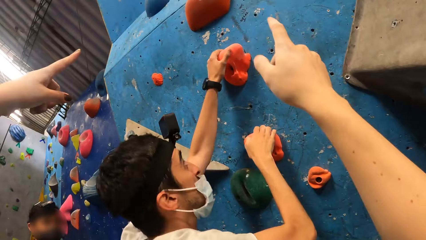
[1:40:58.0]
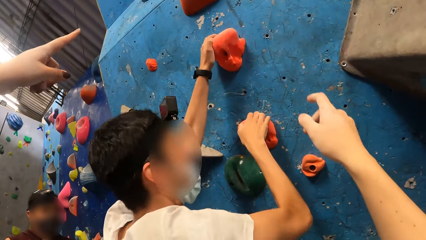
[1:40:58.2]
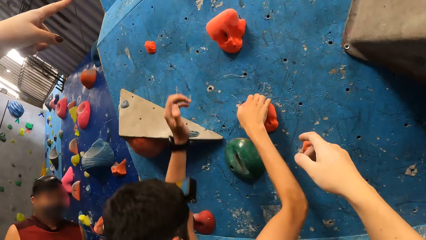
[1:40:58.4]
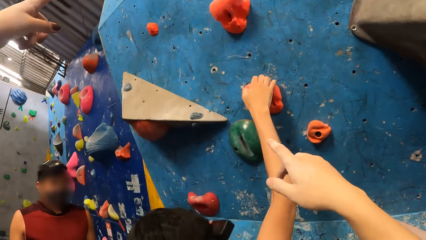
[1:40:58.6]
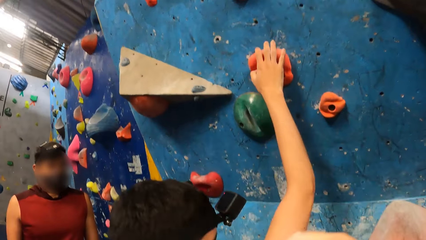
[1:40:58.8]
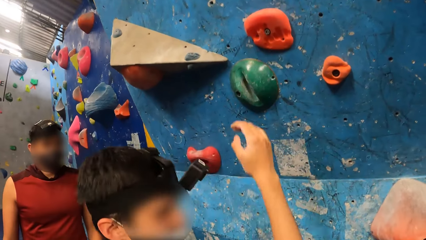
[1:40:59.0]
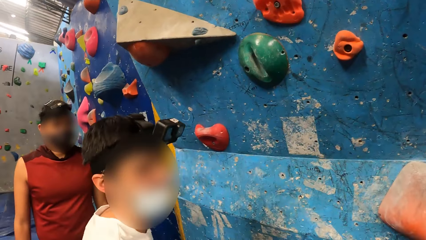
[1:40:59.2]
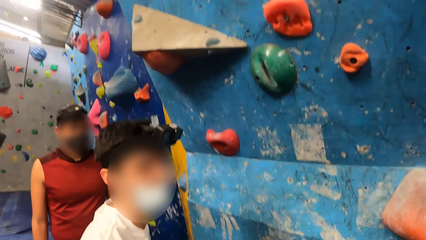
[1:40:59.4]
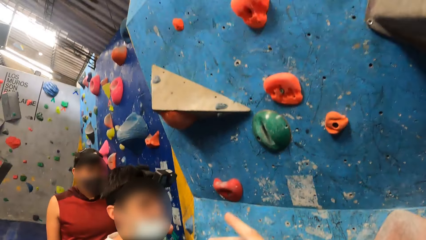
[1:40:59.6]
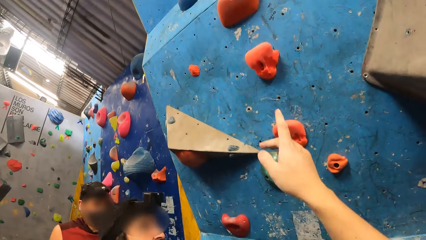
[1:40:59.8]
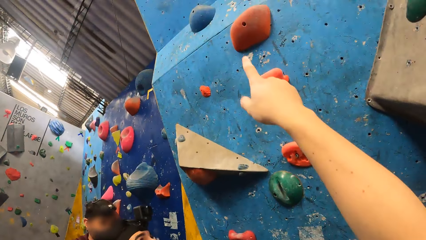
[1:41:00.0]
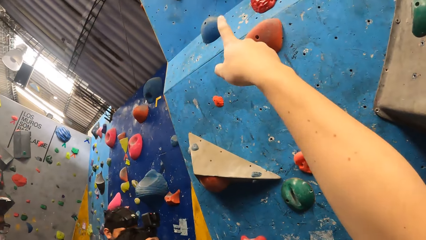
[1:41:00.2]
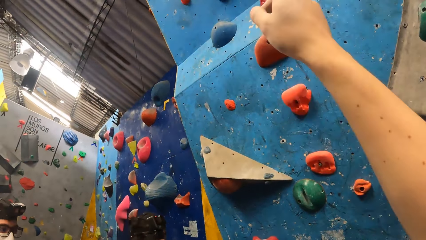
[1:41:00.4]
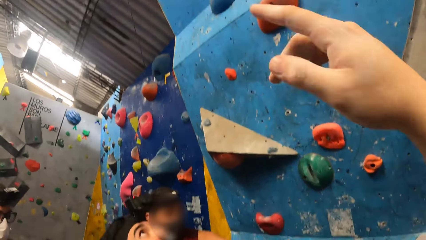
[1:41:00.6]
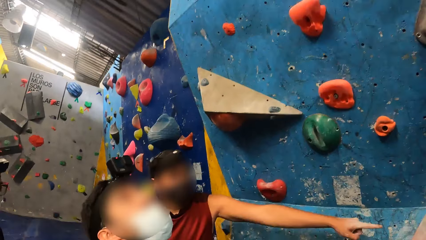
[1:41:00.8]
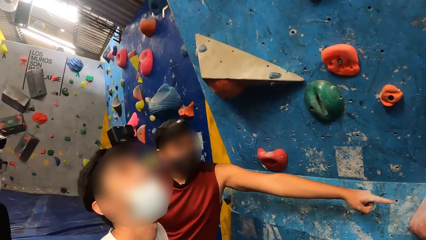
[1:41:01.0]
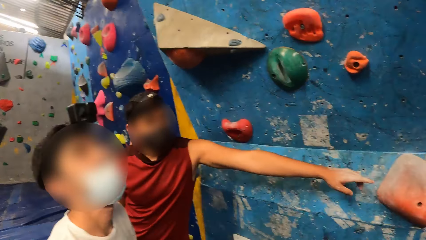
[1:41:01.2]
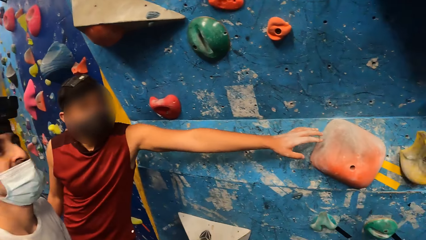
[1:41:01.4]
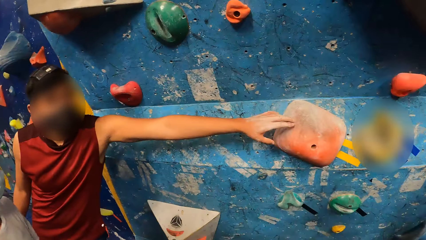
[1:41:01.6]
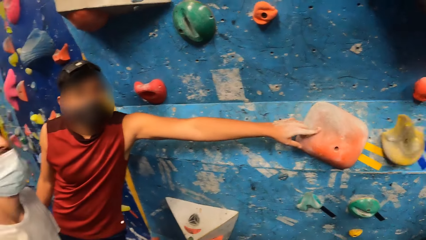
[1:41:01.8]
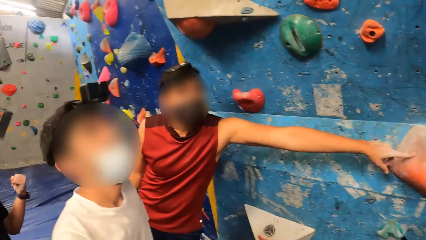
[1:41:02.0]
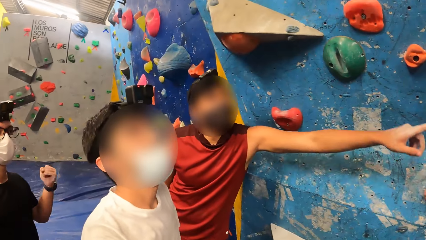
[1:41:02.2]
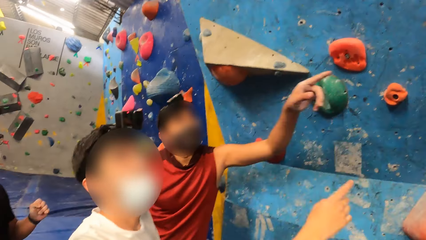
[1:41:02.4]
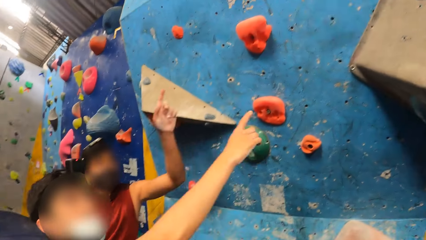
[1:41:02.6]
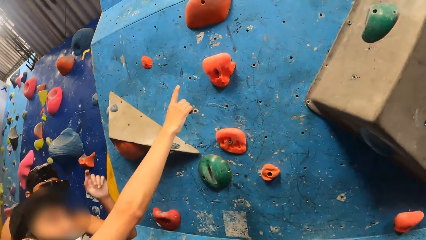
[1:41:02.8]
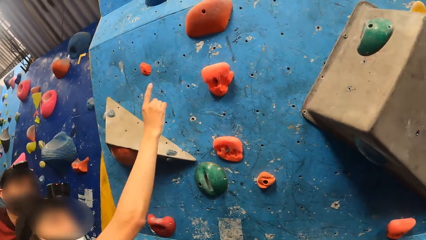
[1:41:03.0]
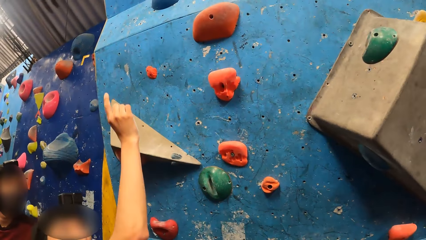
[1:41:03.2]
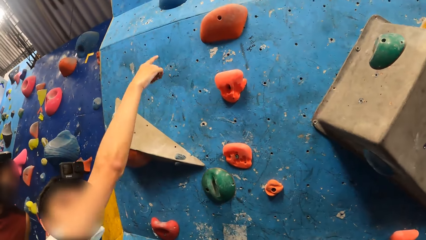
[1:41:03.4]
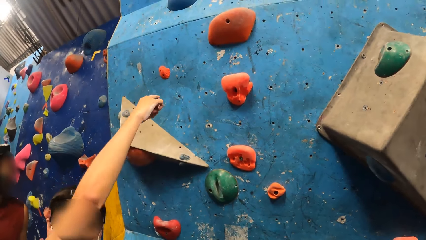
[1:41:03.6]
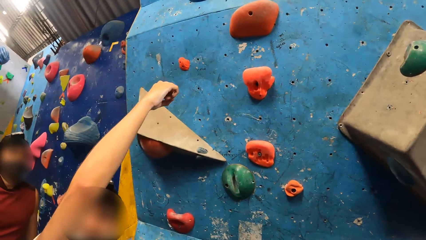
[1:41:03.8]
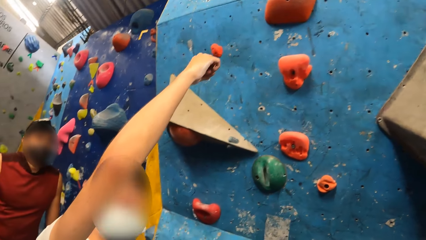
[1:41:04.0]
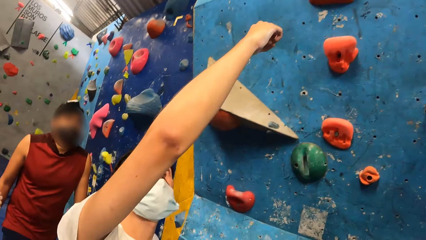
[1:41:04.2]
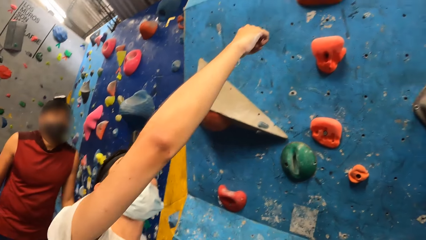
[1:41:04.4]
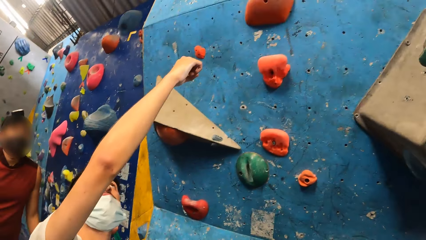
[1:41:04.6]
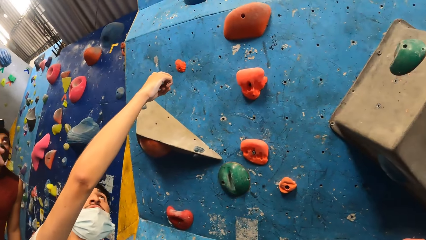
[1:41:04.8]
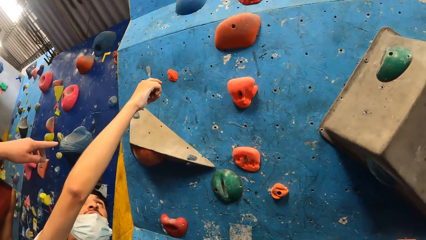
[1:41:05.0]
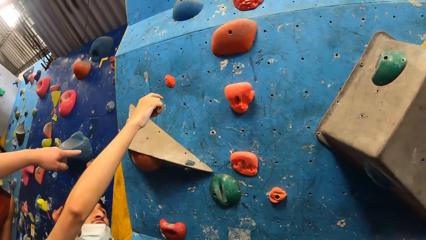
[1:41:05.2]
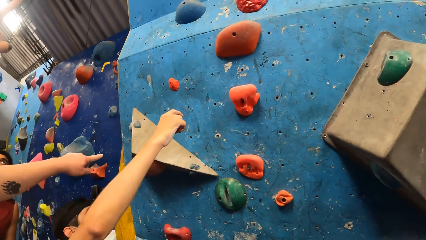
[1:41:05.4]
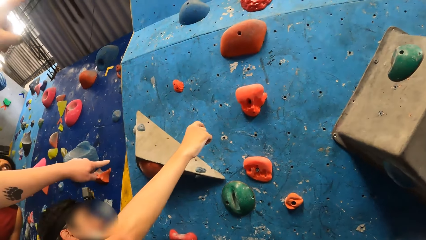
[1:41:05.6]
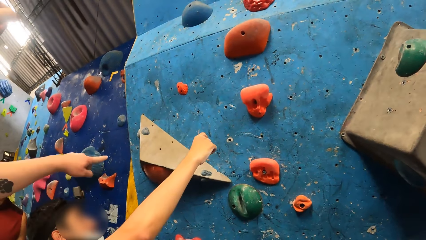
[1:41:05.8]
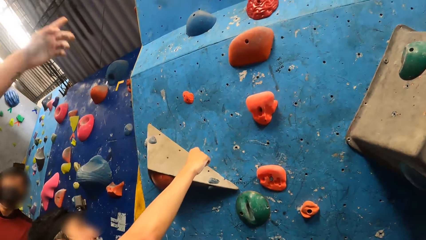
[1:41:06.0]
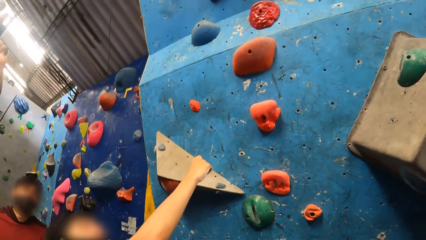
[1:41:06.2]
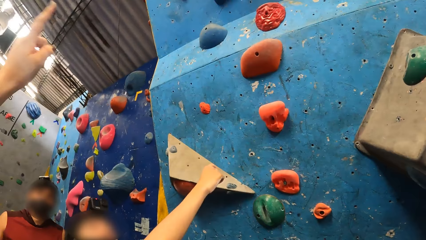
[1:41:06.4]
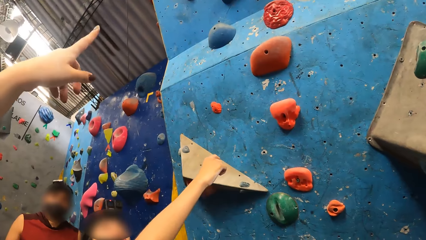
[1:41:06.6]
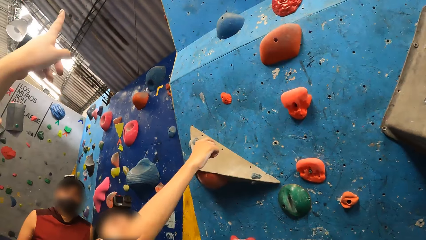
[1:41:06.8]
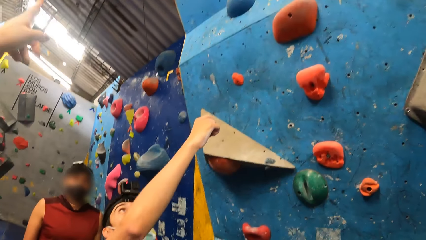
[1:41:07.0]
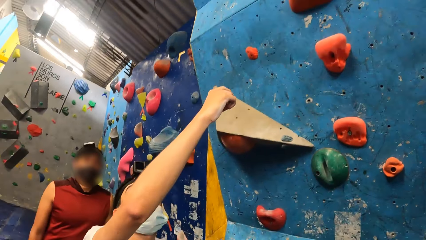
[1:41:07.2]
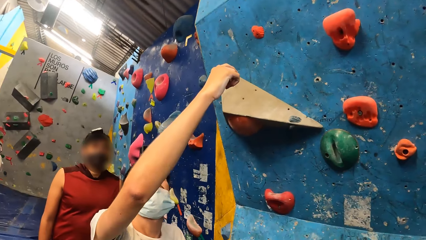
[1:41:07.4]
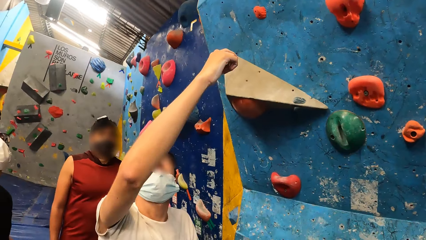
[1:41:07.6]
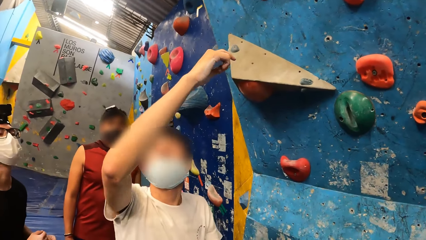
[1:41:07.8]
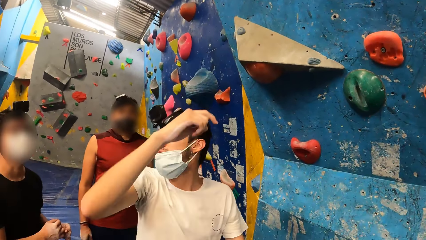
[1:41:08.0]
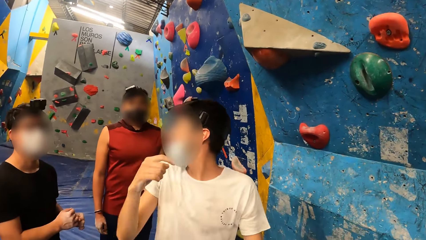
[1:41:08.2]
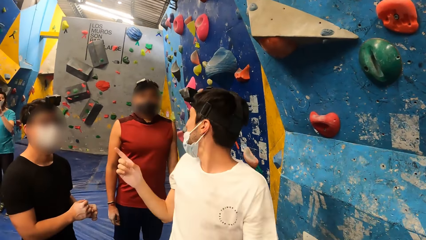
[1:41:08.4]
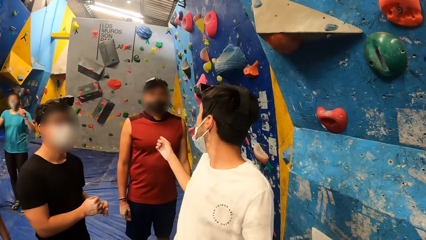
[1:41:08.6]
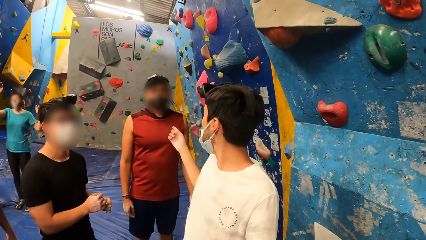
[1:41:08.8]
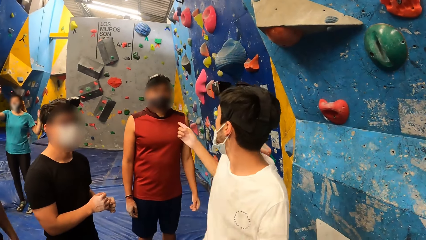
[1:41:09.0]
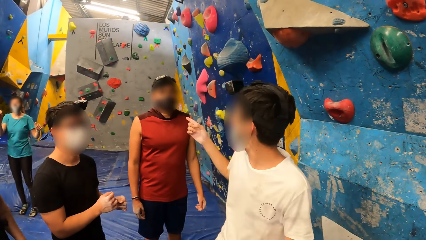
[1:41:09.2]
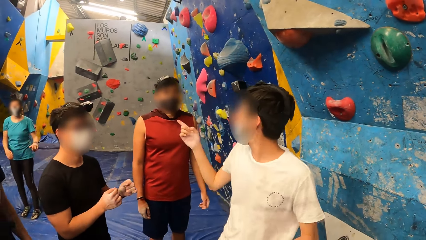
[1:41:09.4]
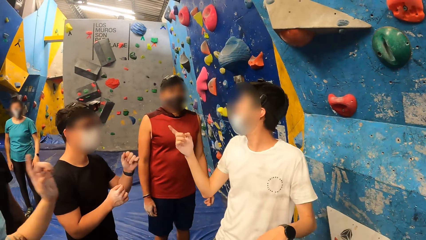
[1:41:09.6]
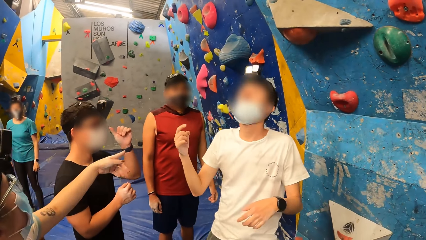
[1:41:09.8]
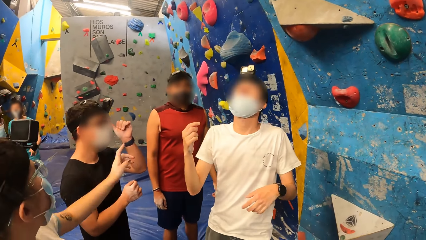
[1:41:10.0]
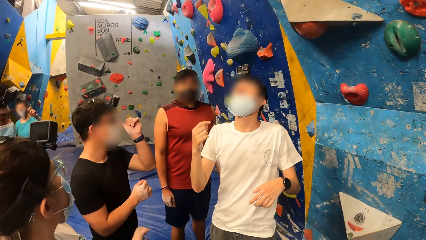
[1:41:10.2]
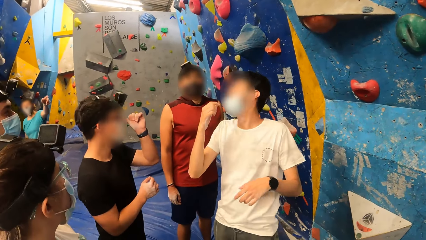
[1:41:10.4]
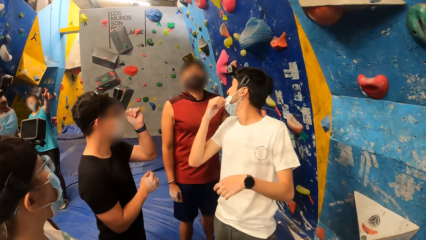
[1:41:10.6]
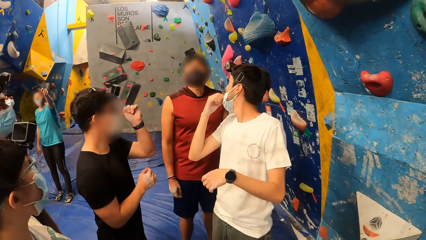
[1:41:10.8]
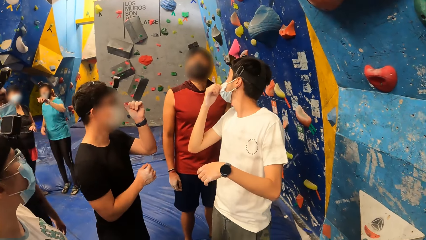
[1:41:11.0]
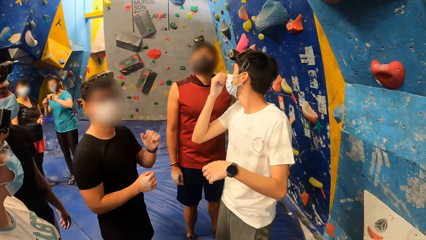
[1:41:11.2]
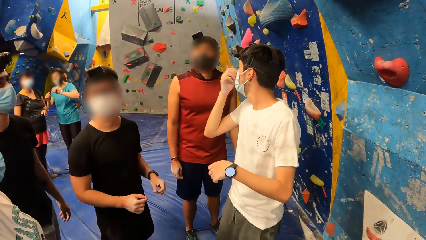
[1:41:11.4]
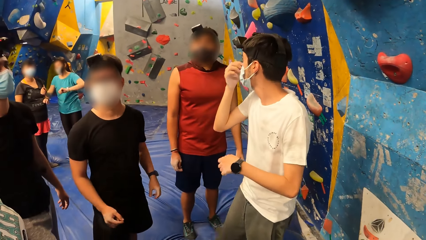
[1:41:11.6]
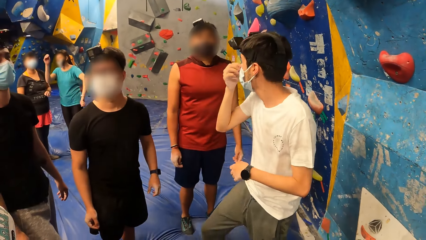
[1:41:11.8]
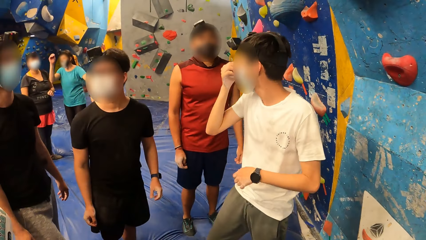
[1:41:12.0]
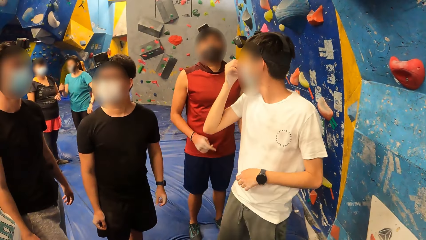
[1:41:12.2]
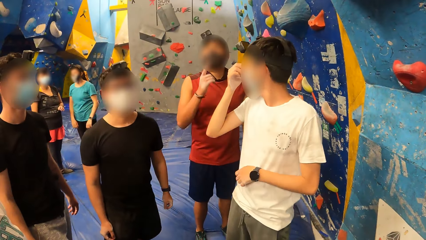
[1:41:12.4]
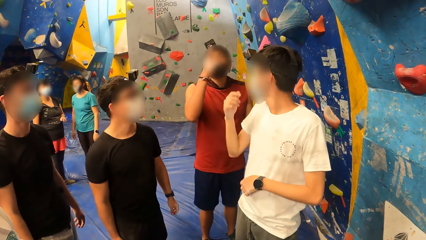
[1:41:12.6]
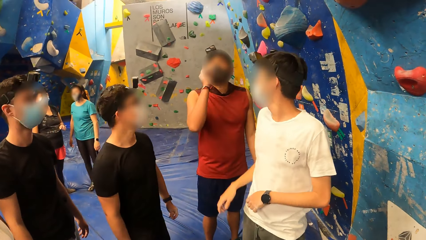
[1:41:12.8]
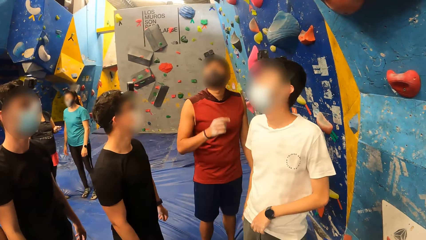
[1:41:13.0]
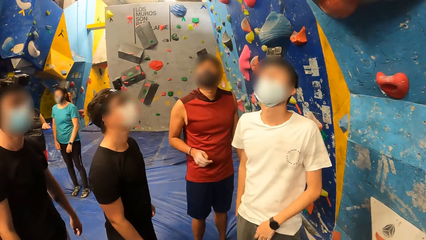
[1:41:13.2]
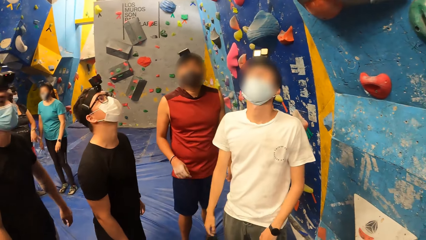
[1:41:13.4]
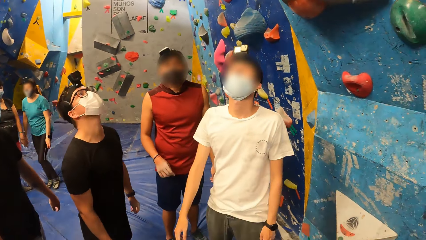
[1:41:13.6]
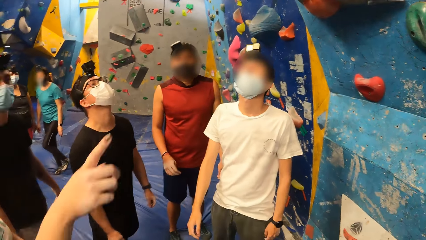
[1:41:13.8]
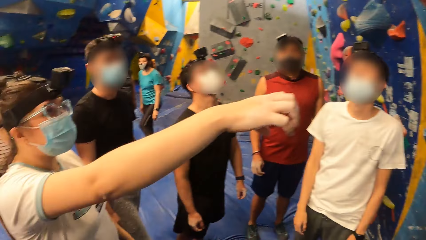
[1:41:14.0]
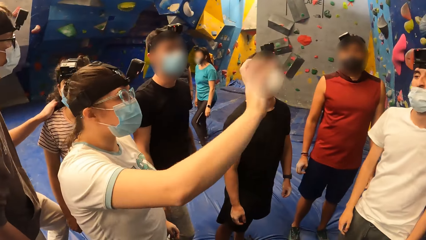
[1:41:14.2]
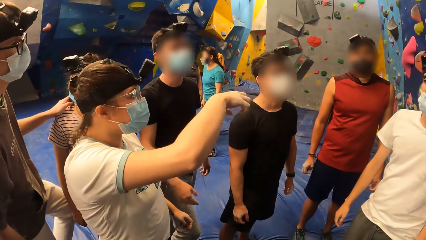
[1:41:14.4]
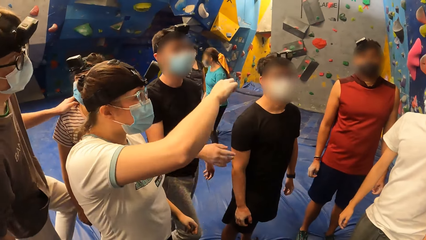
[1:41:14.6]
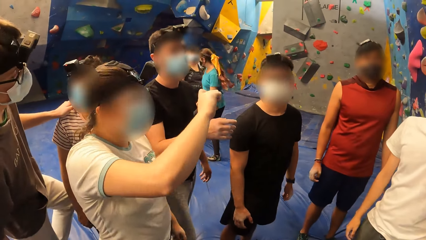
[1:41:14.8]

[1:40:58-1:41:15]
A person touches the jug.
